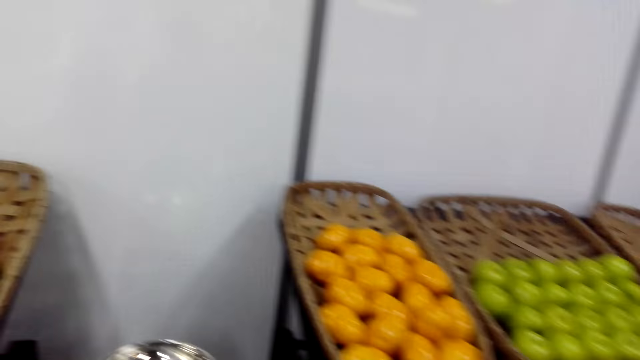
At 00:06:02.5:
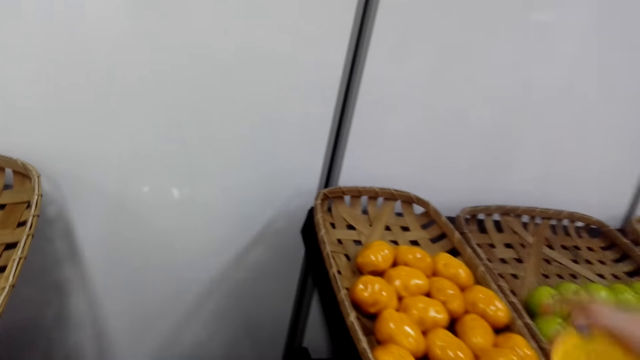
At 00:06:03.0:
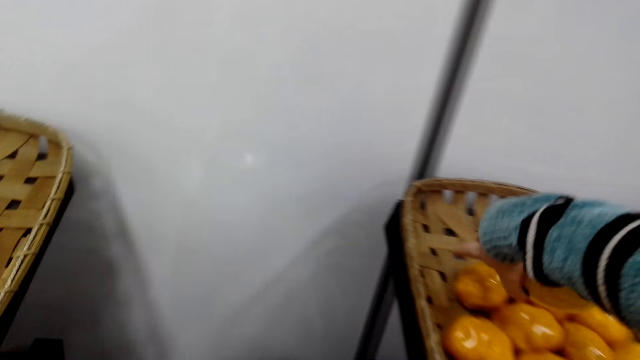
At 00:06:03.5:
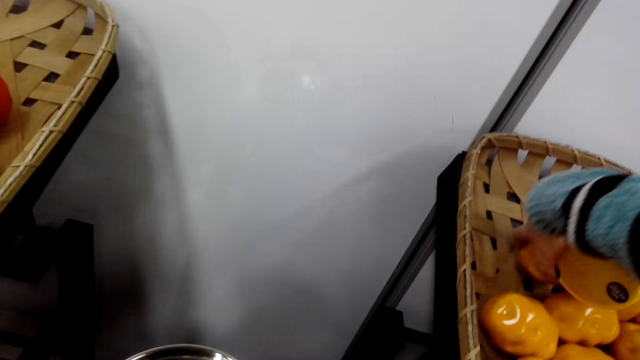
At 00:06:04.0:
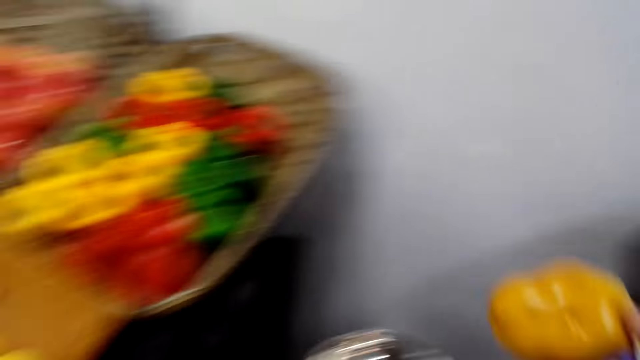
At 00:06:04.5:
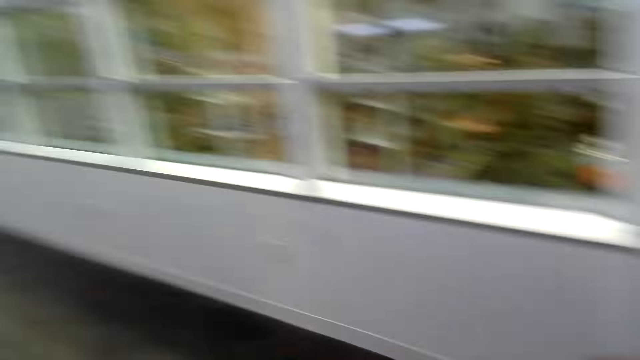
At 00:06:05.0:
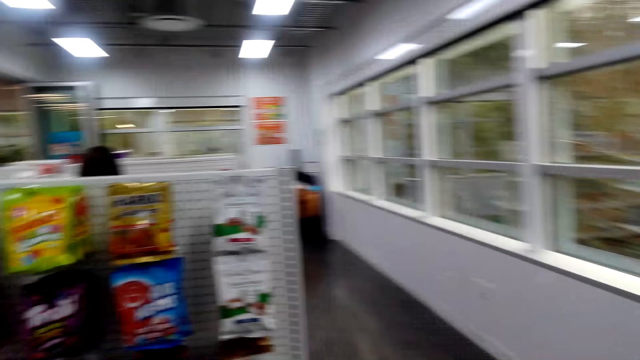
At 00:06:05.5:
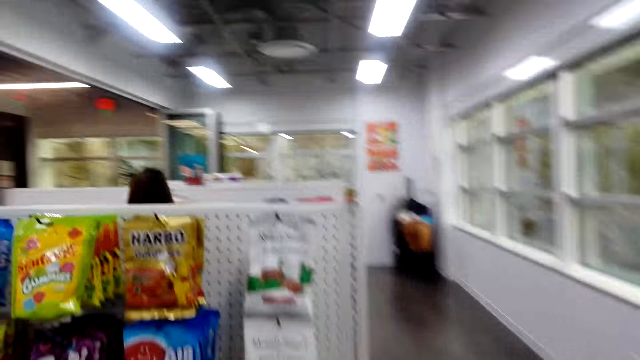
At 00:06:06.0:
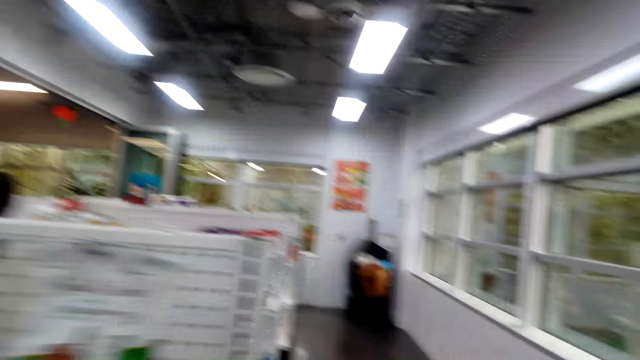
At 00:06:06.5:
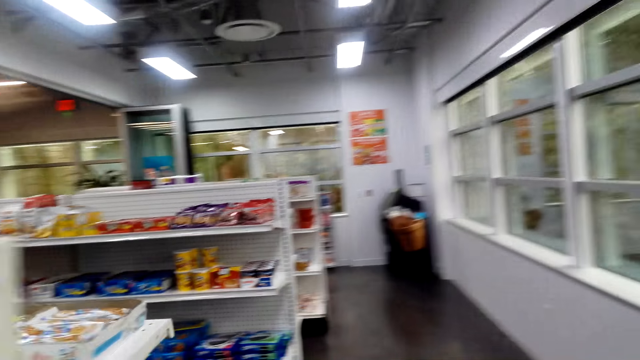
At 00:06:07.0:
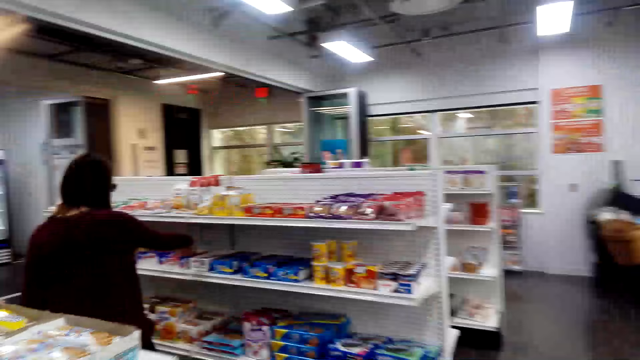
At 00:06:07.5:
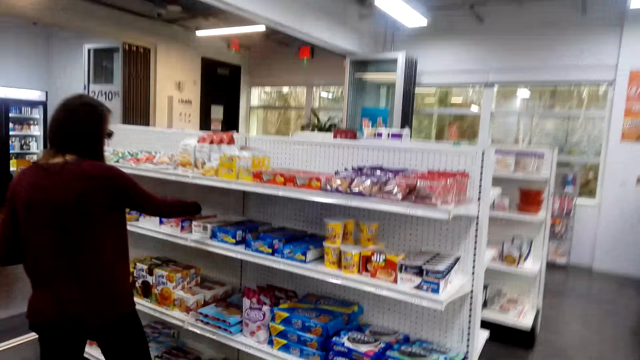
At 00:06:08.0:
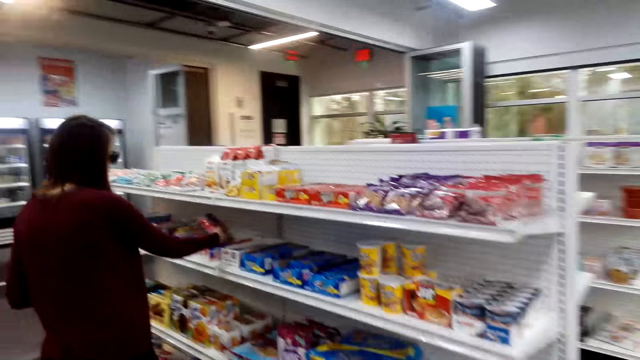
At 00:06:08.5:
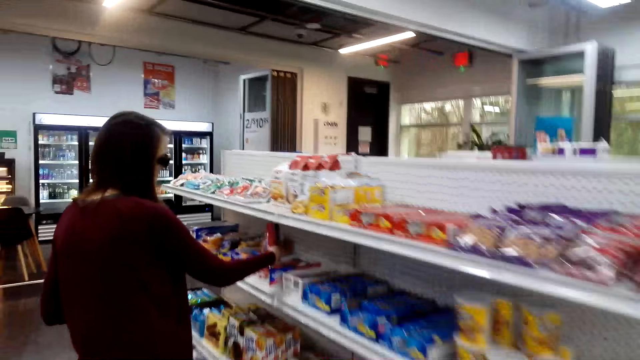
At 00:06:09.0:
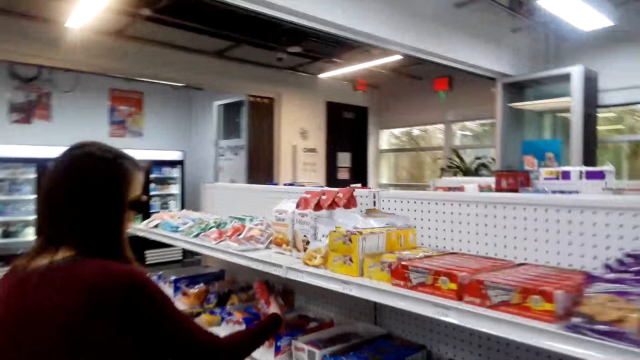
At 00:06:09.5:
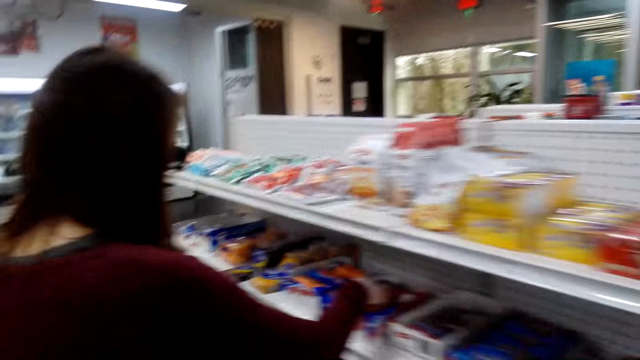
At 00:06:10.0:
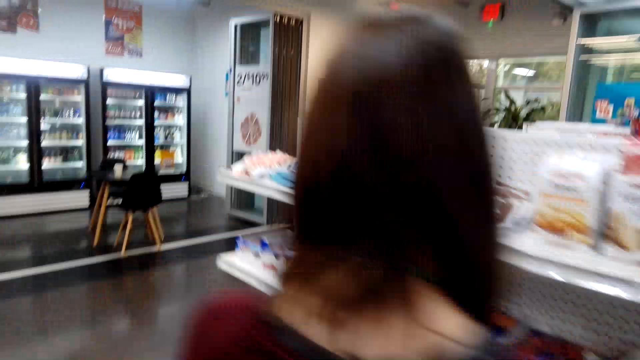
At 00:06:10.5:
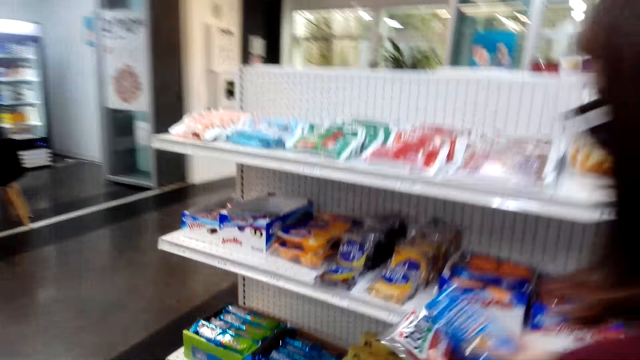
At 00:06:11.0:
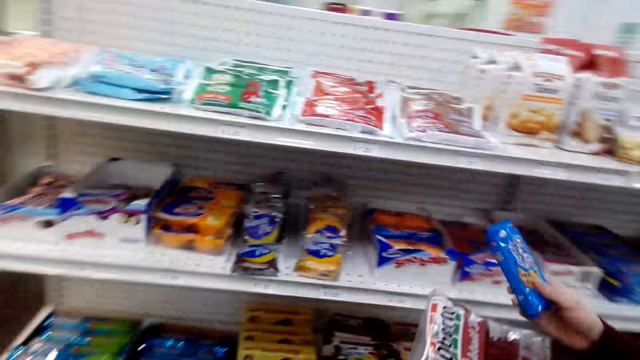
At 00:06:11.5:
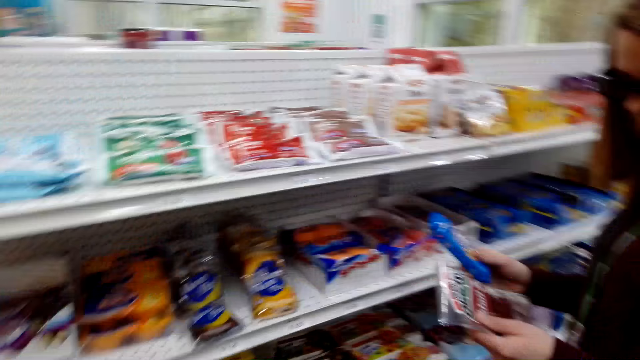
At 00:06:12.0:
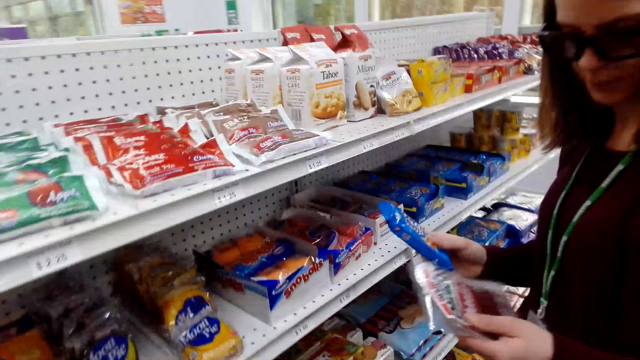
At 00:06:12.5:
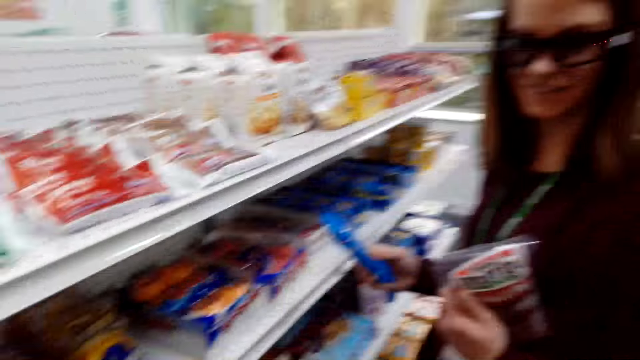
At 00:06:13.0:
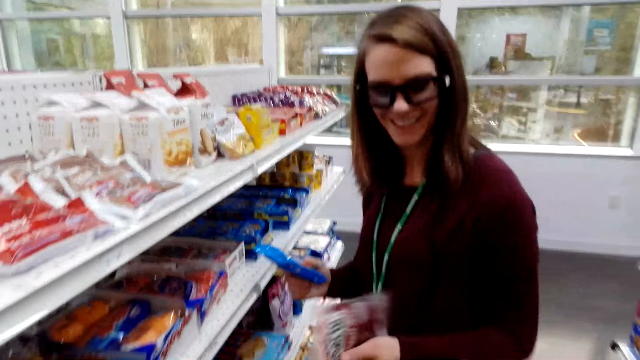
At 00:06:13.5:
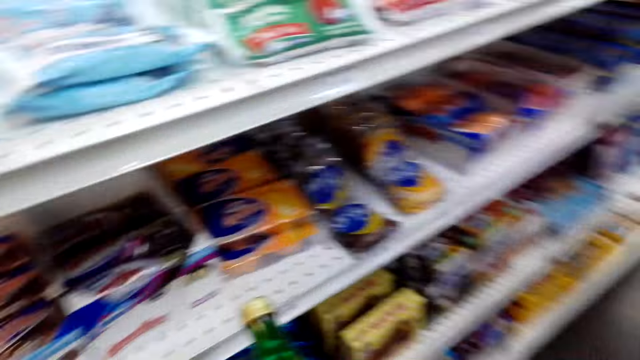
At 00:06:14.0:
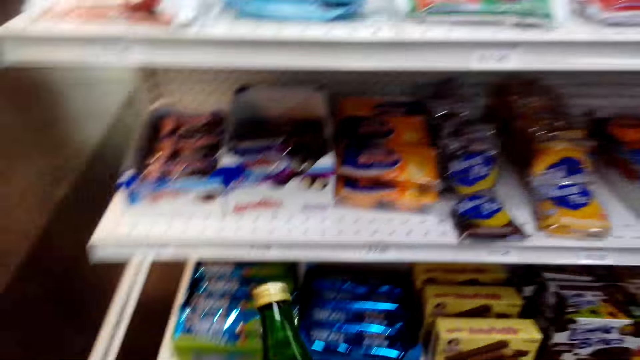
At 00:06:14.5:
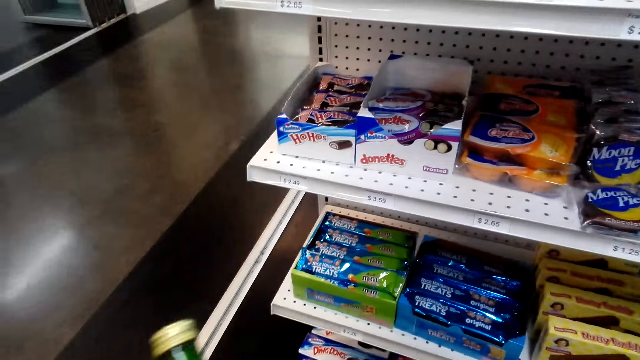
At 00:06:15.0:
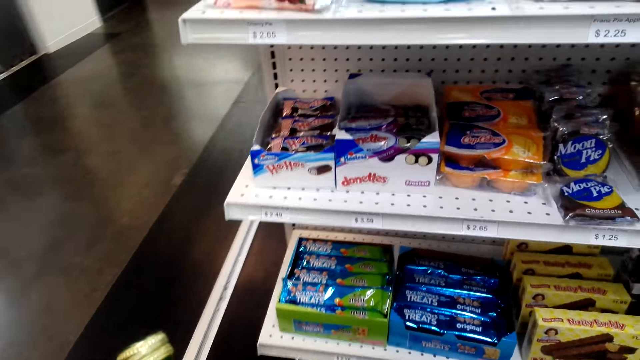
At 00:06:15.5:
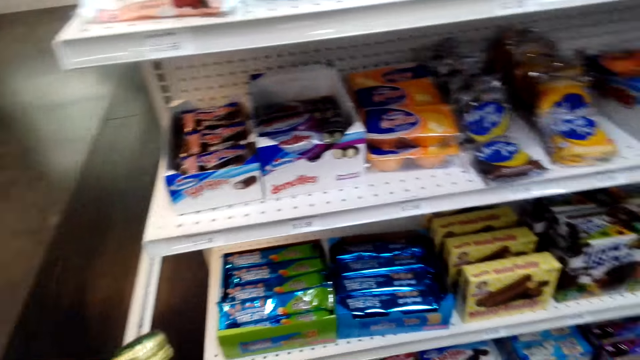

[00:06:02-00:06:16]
The camera wearer picks a potato. They walk around the shelves, and speak to a woman. The woman speaks to the camera wearer.

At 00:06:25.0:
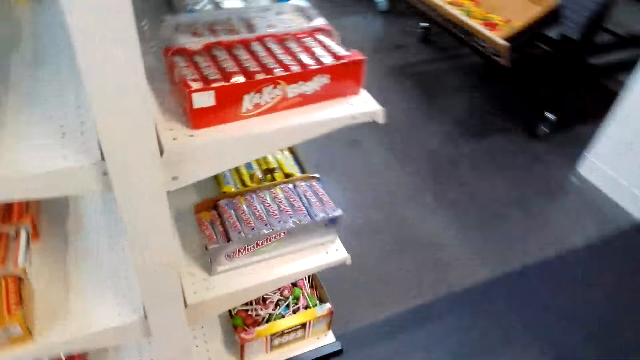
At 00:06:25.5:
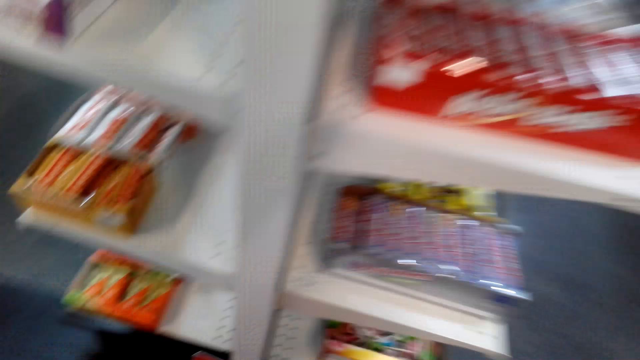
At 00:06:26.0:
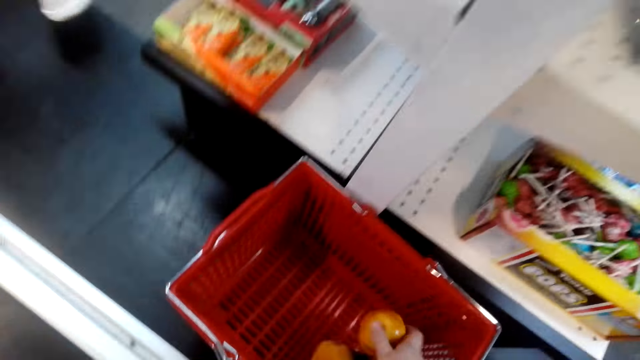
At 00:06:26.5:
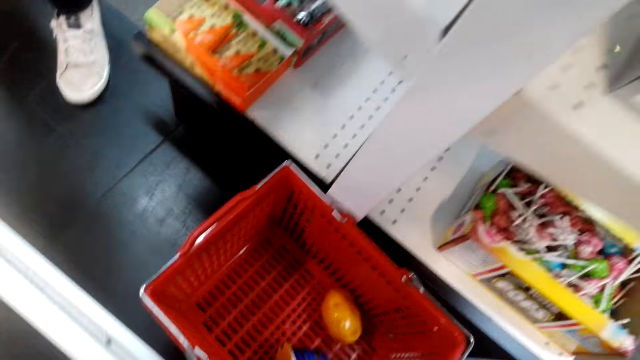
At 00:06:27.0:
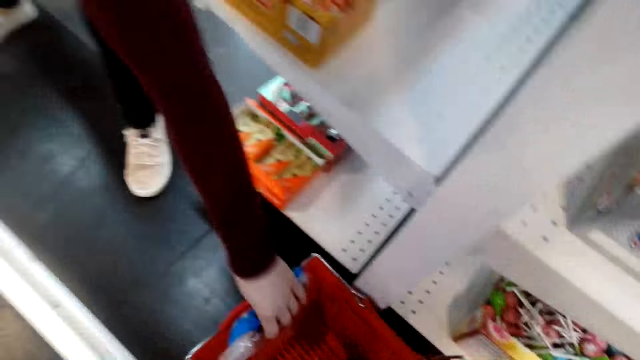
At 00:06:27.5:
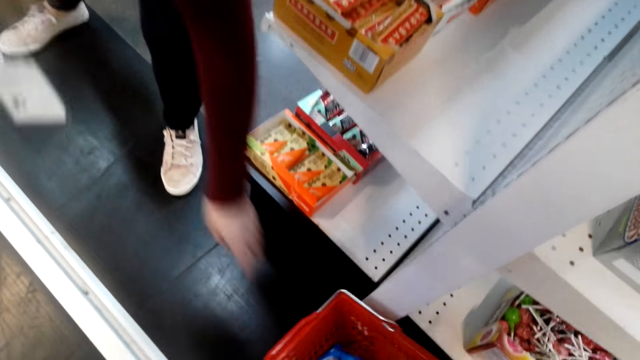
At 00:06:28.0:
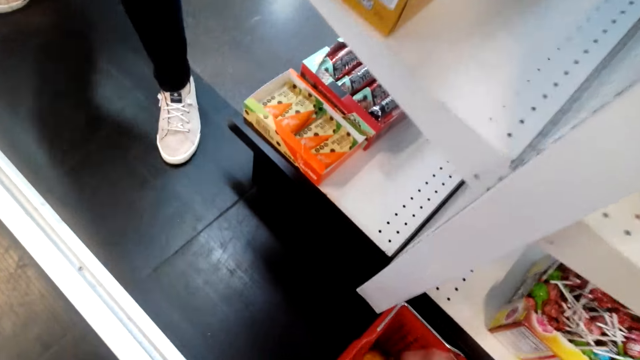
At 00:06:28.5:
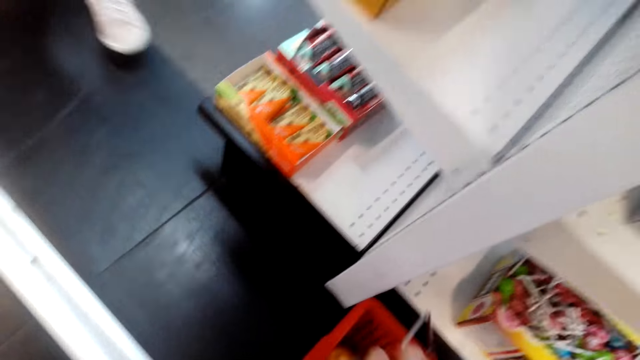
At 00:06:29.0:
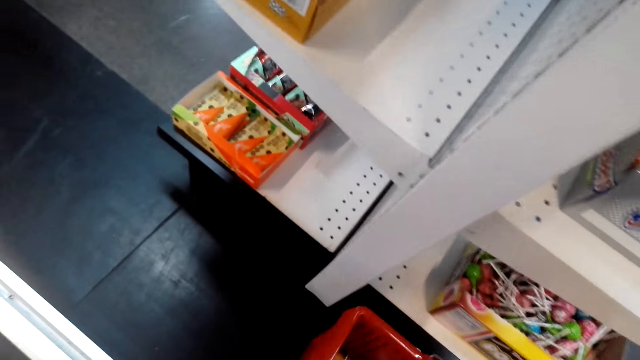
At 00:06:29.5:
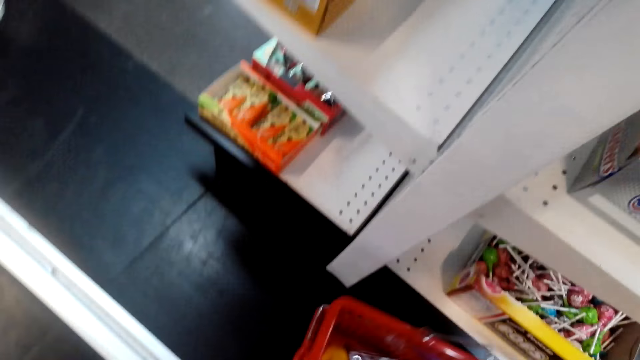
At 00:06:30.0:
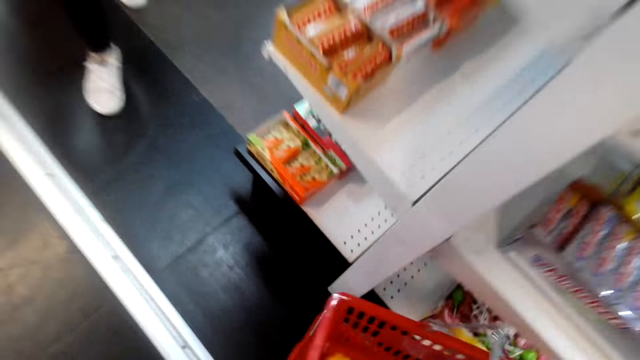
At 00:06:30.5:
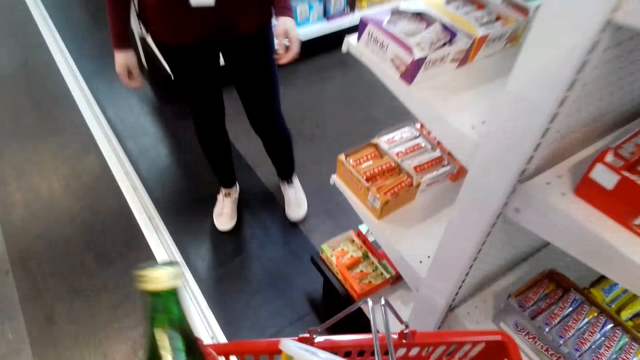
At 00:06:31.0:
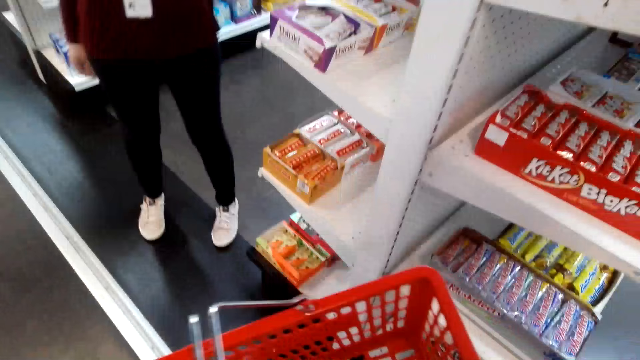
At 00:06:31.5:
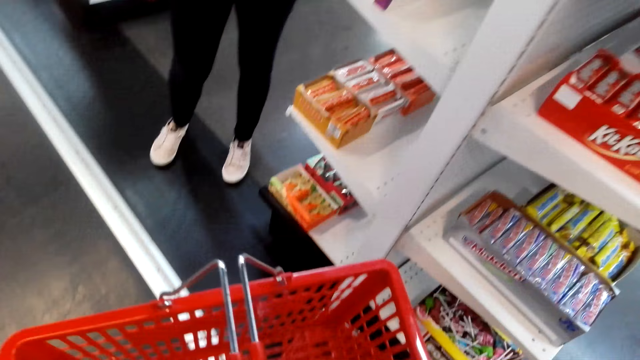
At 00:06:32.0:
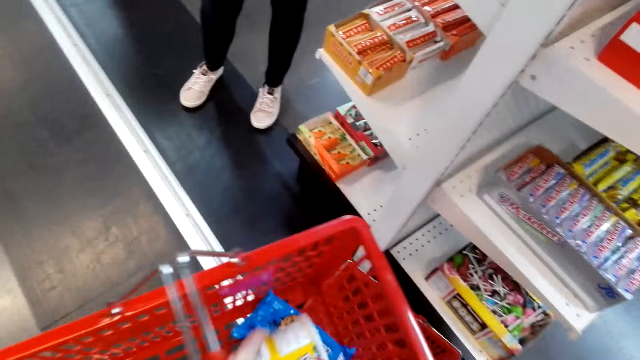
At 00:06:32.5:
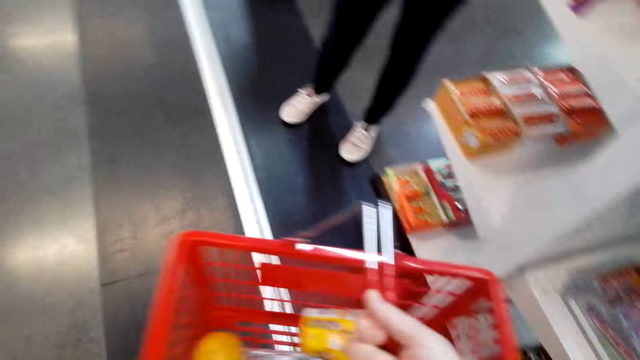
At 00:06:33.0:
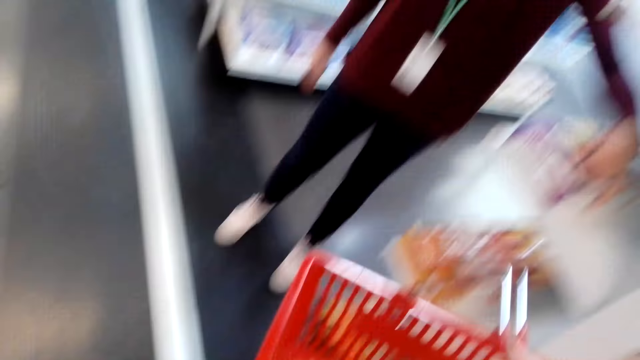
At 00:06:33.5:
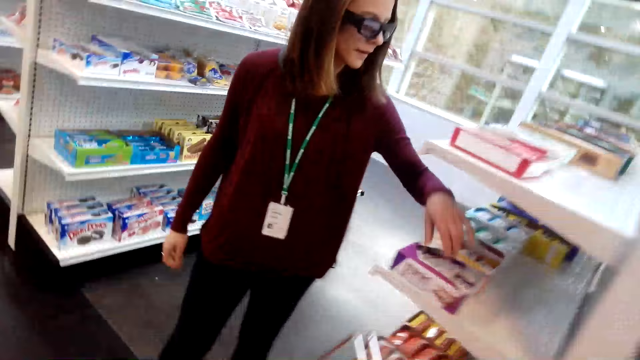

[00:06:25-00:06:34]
The camera wearer puts the food stuff in the shopping basket. A woman puts the snacks in the shopping basket. The camera wearer picks up the shopping basket from the floor.
